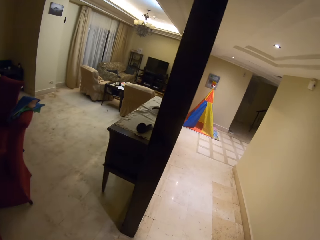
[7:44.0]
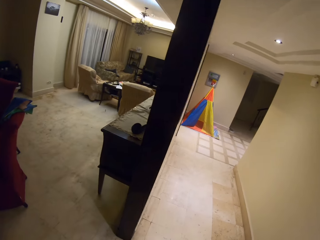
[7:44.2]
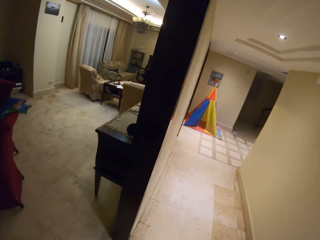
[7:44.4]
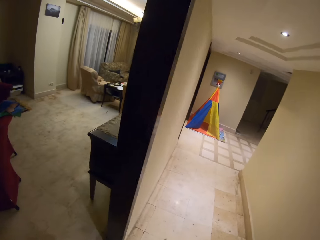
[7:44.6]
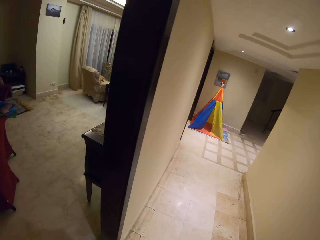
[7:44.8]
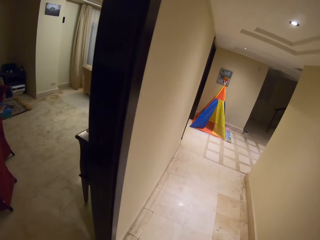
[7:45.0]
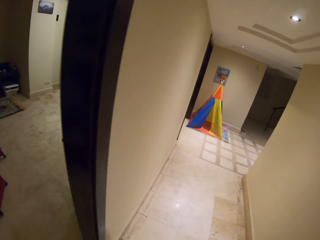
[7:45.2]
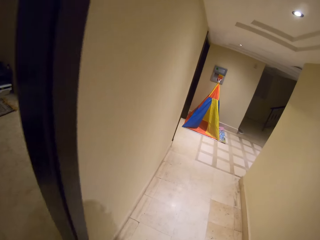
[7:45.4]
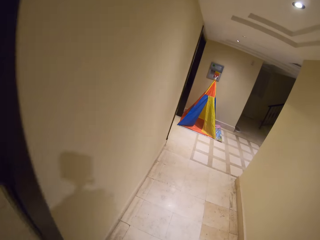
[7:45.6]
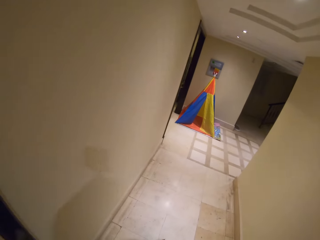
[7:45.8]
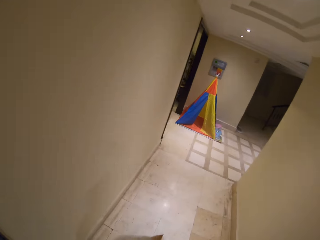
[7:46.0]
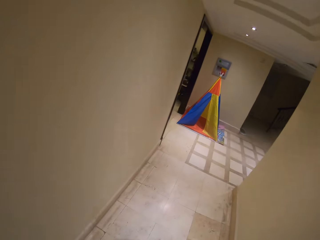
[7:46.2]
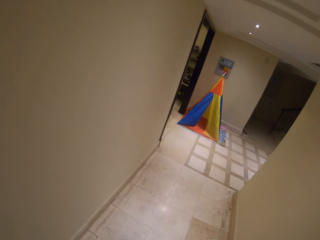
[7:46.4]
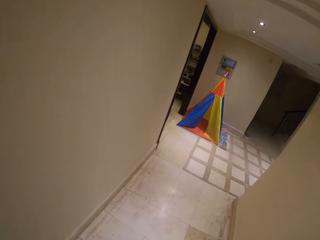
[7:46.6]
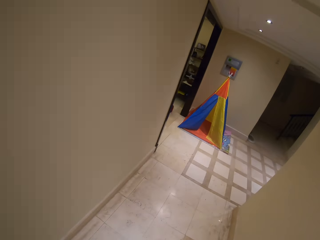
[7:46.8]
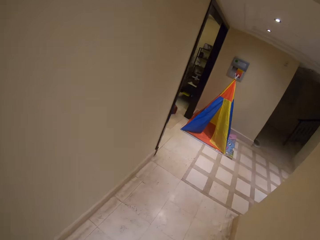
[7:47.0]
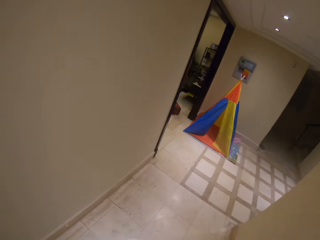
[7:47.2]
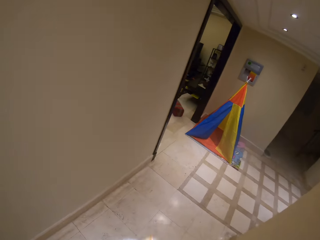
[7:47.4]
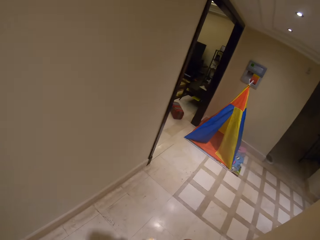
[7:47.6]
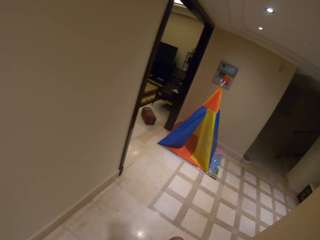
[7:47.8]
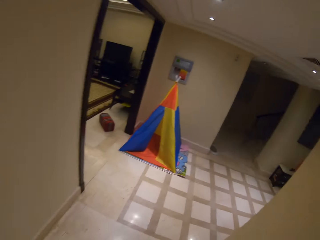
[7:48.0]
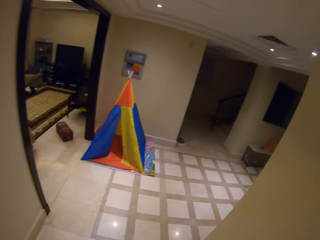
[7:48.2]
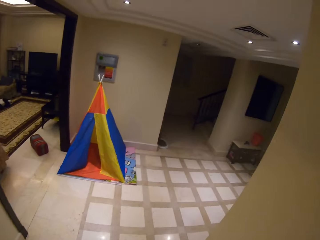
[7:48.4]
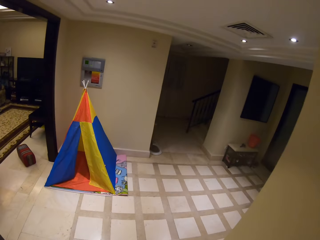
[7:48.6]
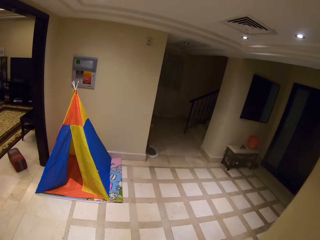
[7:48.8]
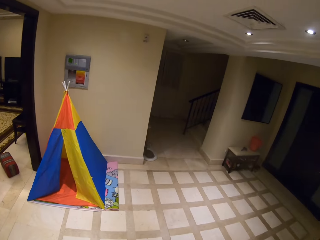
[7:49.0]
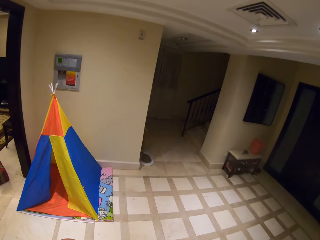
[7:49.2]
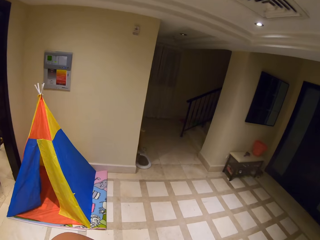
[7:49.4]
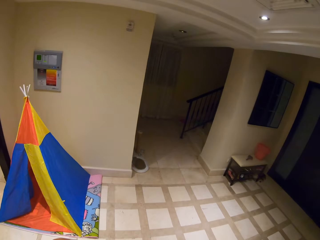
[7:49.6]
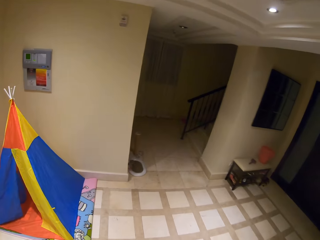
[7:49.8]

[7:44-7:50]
The camera wearer walks around in the house.

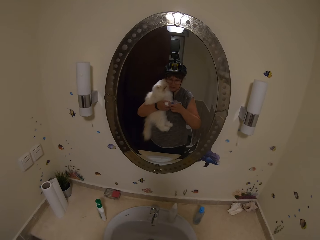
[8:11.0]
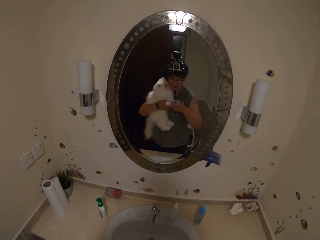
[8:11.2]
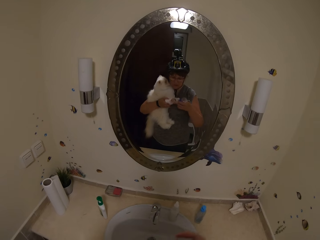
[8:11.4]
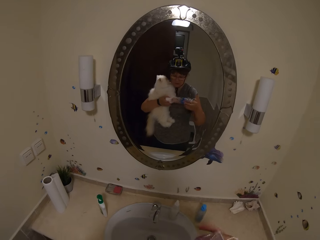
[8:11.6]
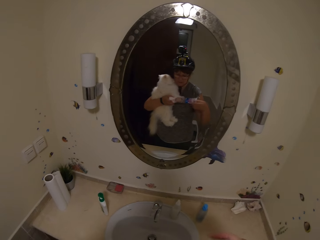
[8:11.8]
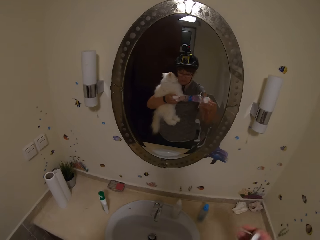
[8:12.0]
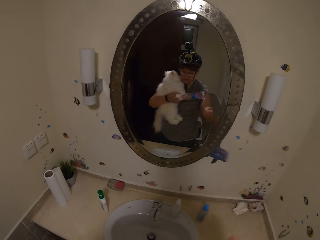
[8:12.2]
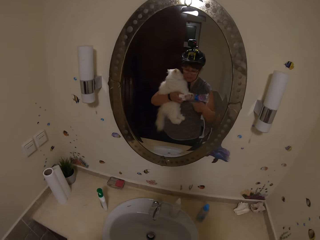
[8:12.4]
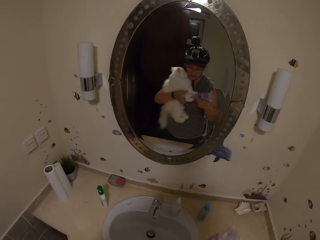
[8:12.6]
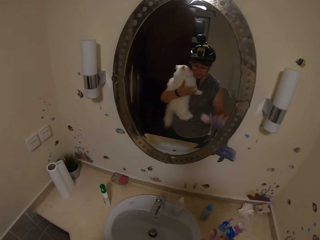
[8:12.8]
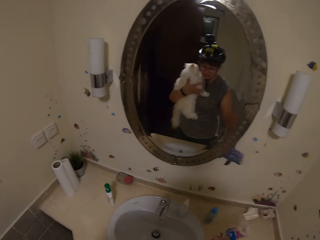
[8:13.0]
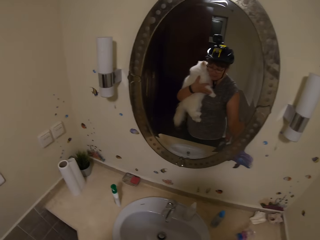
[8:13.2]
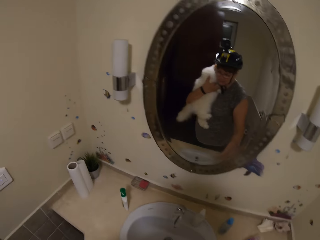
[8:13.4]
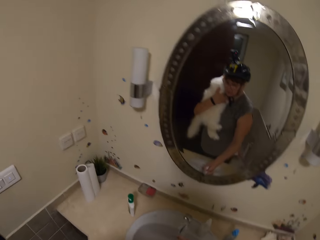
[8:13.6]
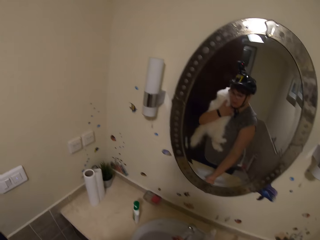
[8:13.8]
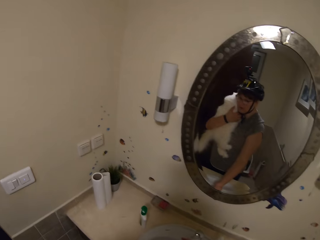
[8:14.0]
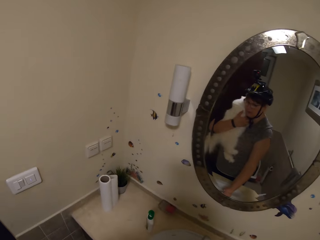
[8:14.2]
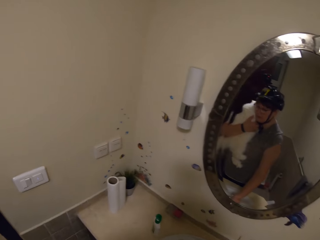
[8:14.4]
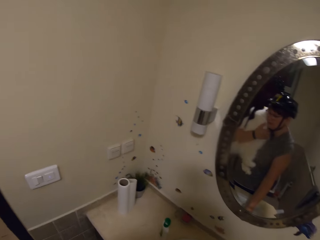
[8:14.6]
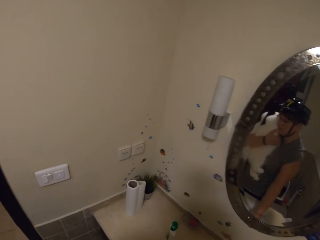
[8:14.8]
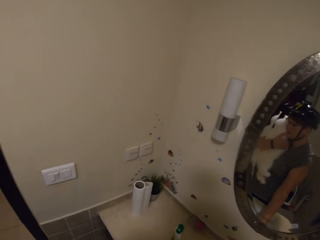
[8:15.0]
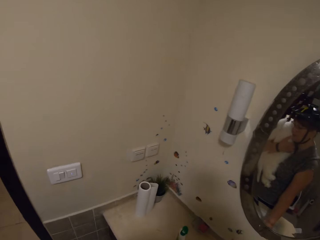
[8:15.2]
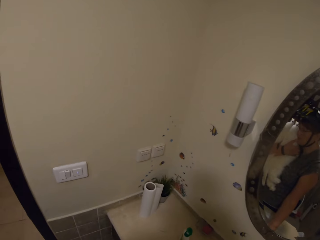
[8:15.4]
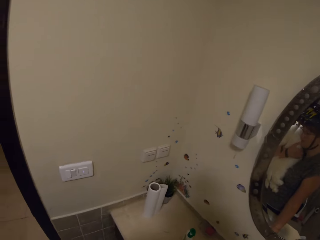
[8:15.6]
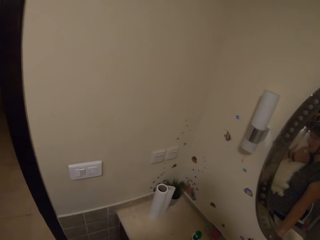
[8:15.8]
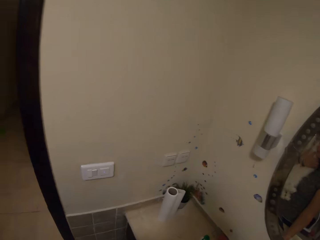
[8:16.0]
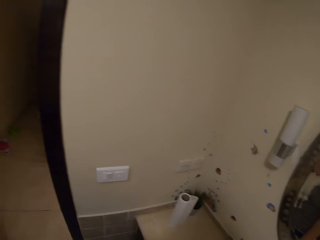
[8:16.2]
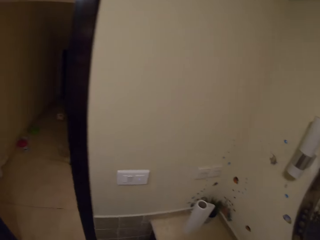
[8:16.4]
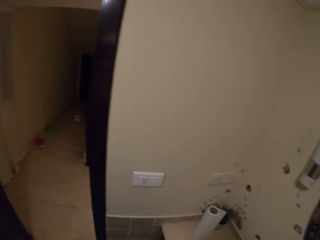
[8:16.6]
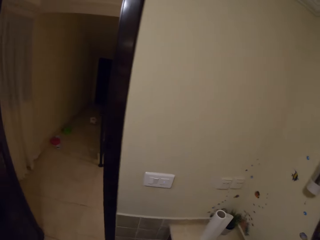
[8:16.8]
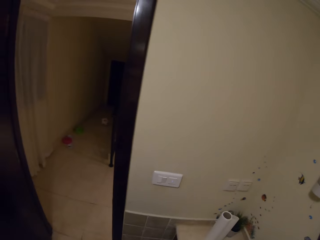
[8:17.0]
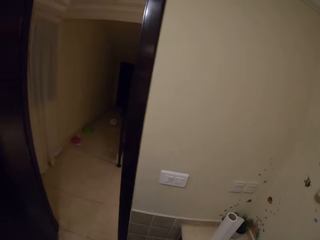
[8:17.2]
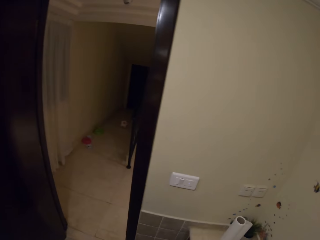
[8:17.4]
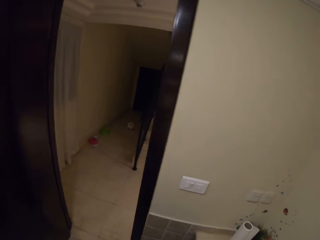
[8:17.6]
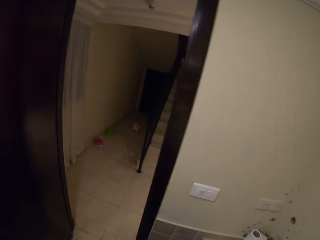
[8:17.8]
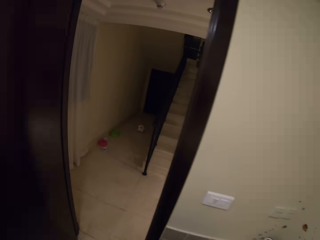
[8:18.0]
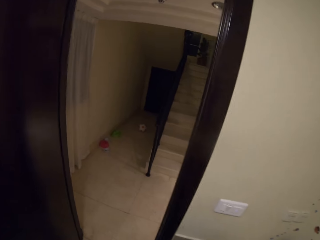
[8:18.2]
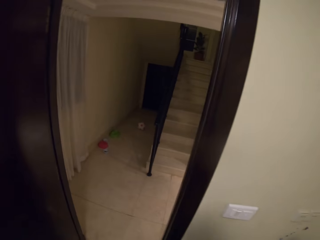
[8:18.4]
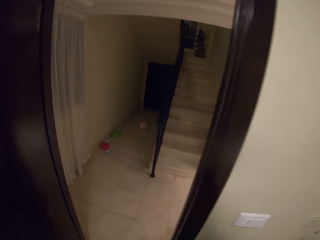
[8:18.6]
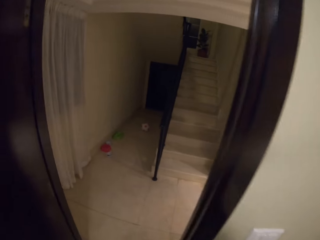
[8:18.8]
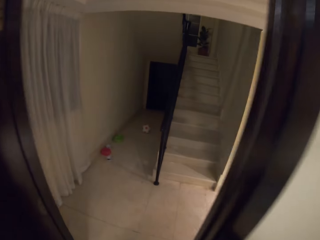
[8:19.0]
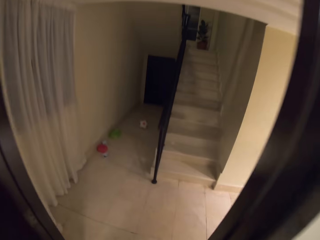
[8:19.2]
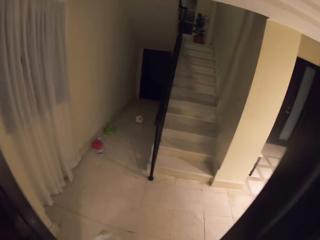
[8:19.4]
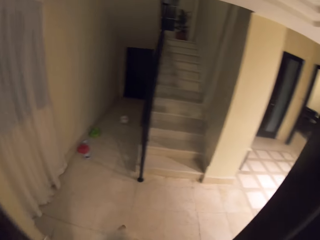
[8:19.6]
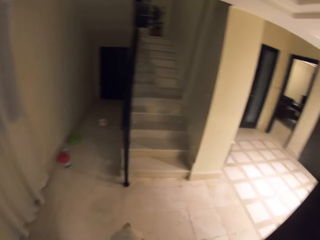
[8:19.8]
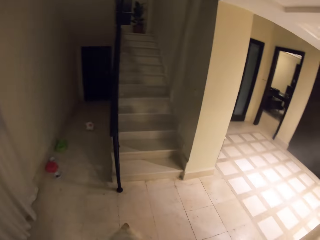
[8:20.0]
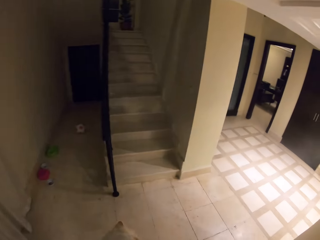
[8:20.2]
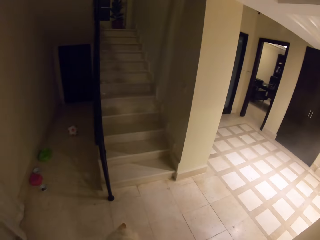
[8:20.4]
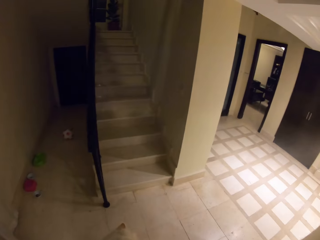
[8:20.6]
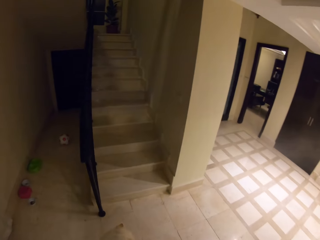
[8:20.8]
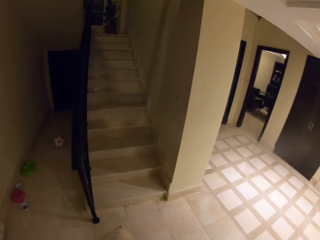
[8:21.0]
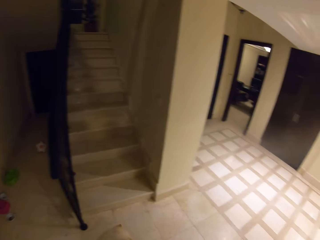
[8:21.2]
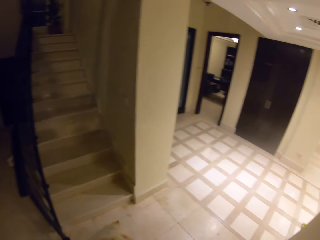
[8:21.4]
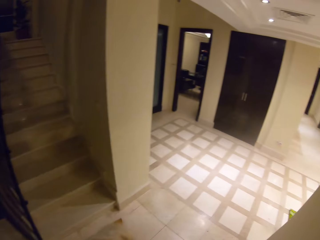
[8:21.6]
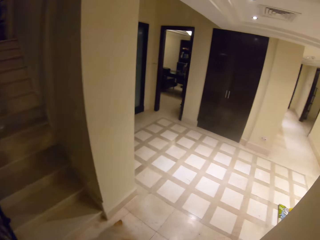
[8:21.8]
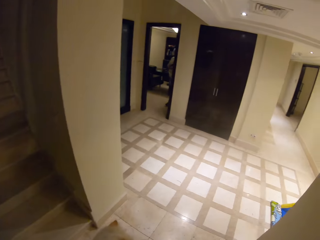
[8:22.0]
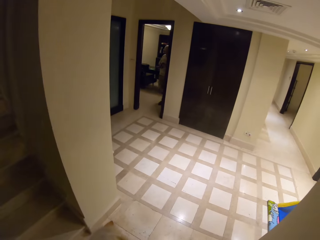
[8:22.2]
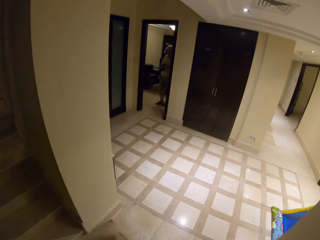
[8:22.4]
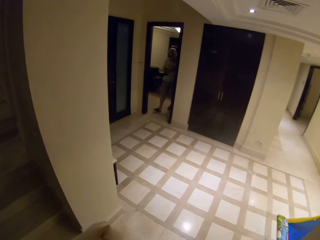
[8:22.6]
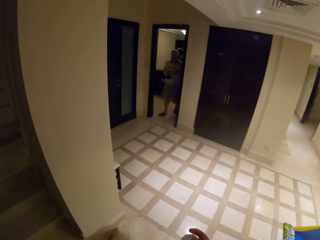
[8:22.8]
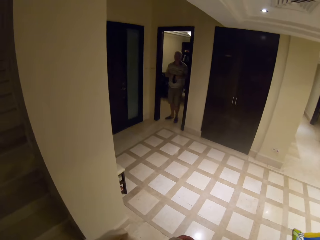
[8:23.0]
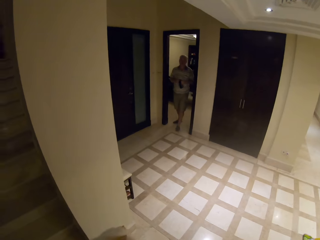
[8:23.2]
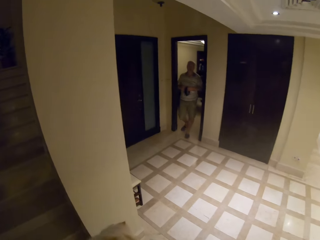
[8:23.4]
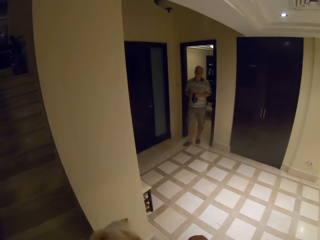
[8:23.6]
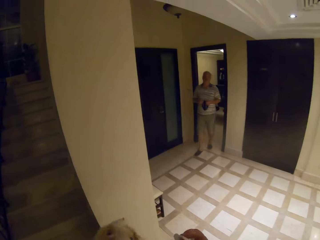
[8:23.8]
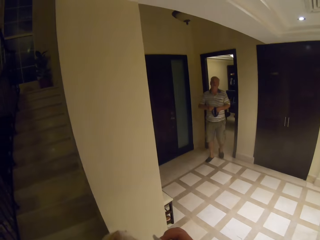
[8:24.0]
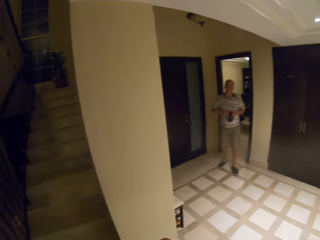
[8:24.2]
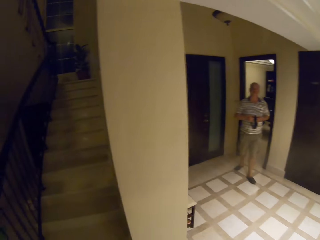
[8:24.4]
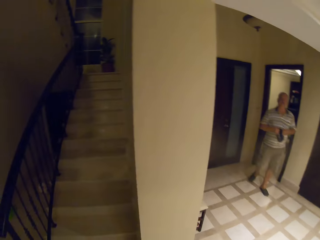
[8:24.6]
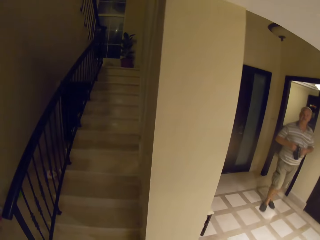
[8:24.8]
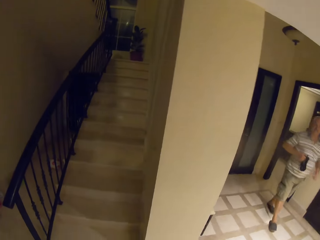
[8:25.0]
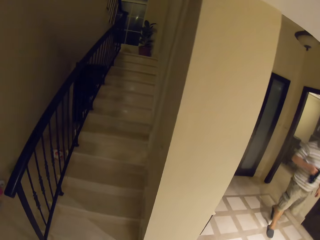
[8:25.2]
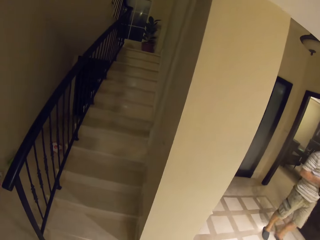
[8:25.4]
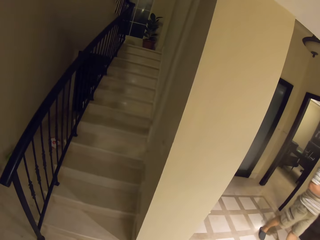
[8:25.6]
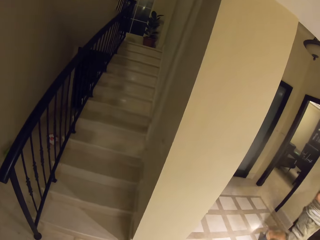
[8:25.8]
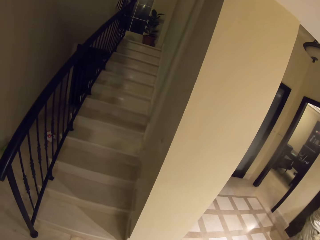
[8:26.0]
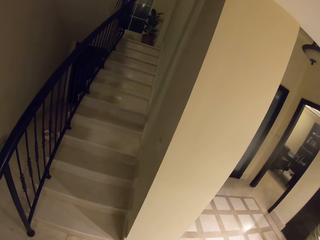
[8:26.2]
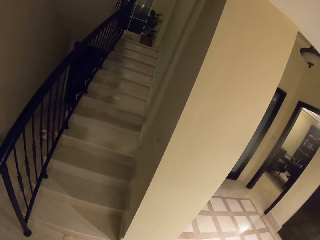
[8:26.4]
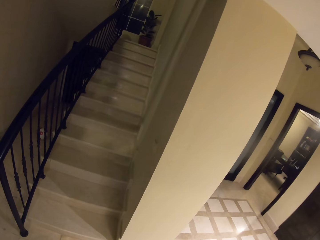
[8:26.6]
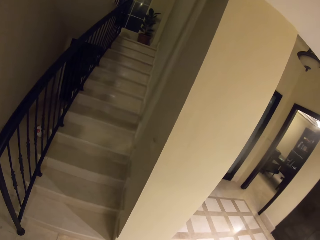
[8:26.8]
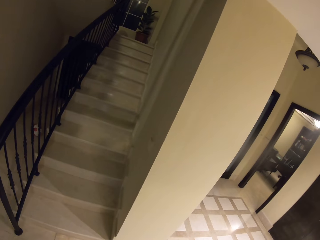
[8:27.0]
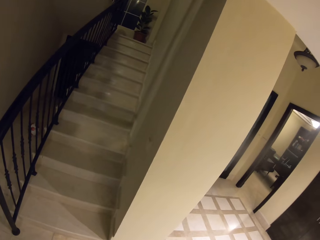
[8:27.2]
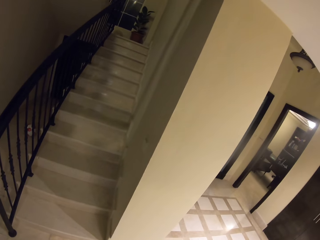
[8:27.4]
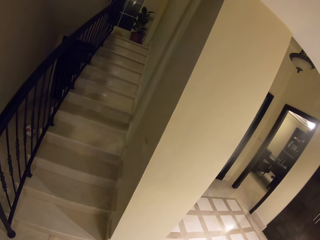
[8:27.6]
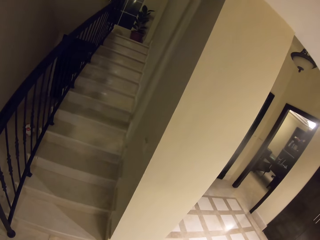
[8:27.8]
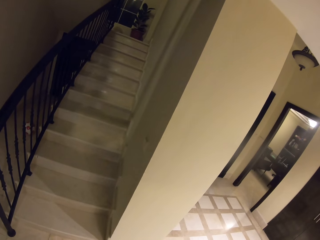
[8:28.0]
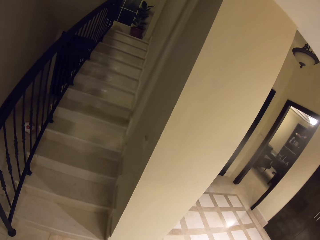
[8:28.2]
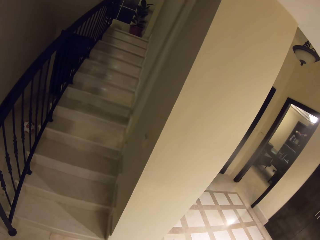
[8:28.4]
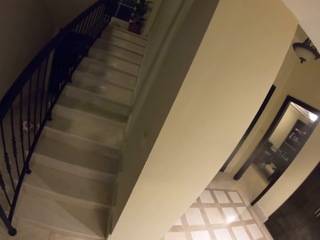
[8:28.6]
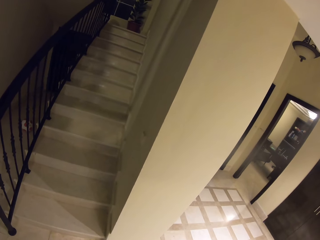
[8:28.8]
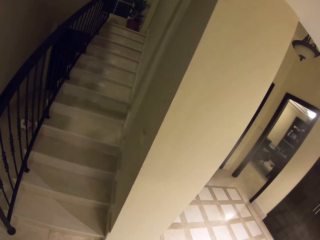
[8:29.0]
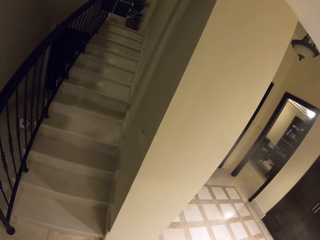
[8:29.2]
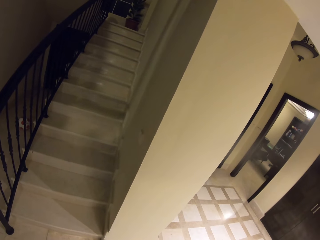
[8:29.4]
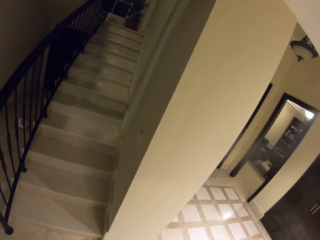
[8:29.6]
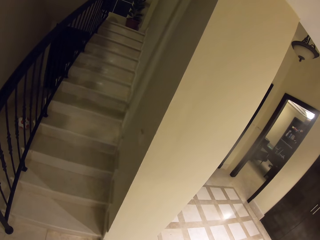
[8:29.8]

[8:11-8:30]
The camera wearer passes the polythene paper to the right hand. They put the polythene paper down. They do something. They walk around the house with the cat. A man walks around. The man enters the house. The camera wearer does something.
